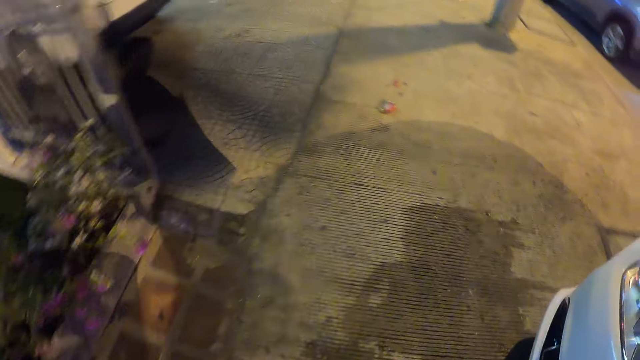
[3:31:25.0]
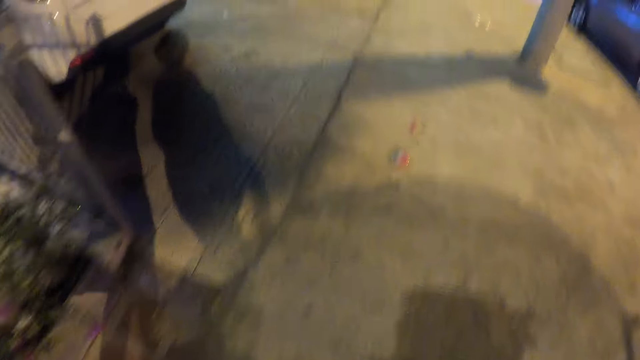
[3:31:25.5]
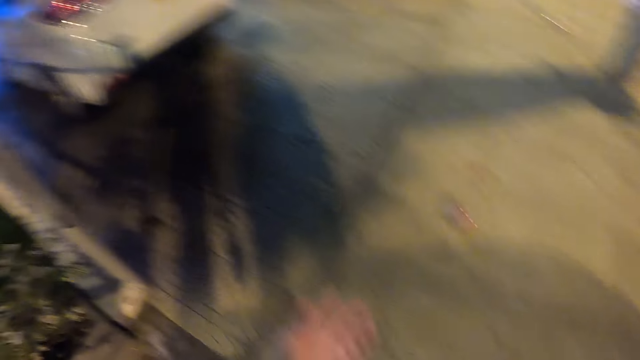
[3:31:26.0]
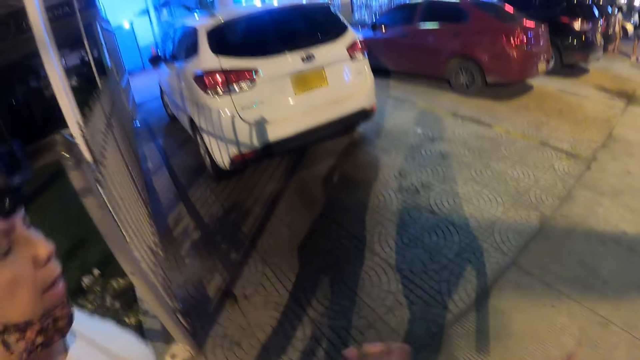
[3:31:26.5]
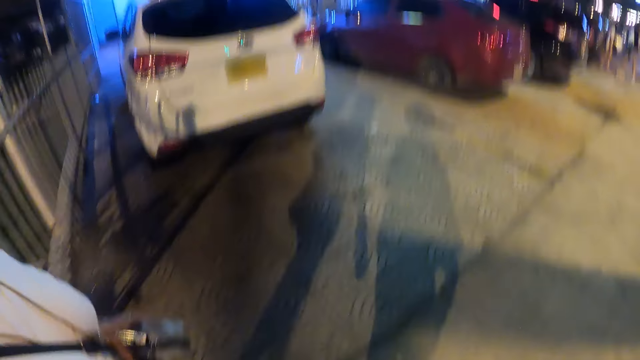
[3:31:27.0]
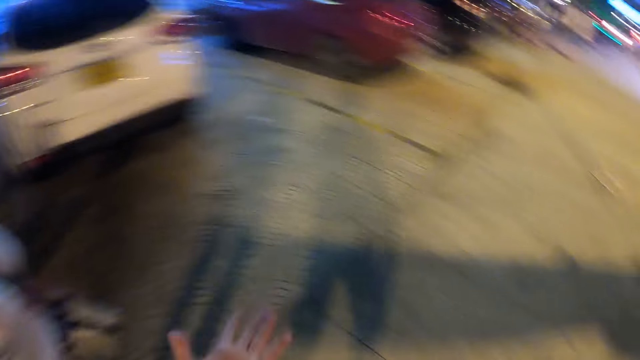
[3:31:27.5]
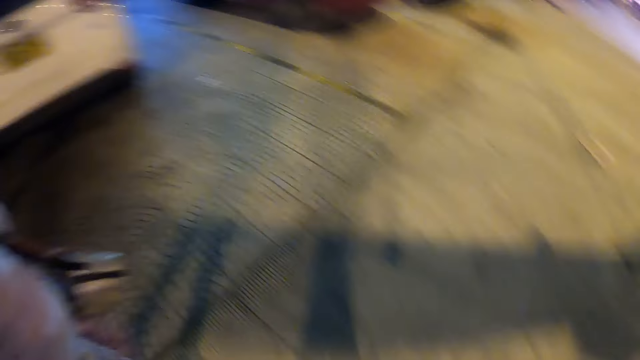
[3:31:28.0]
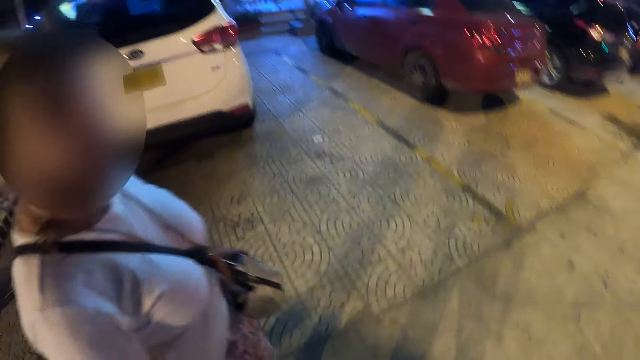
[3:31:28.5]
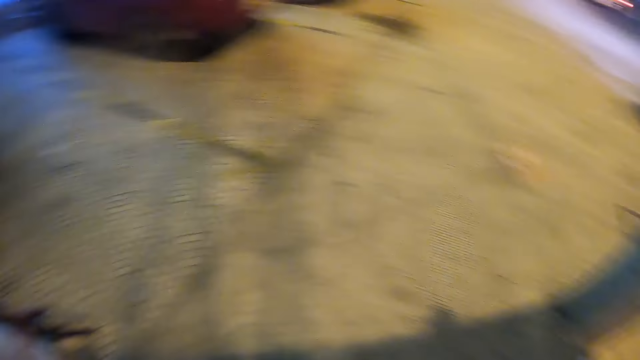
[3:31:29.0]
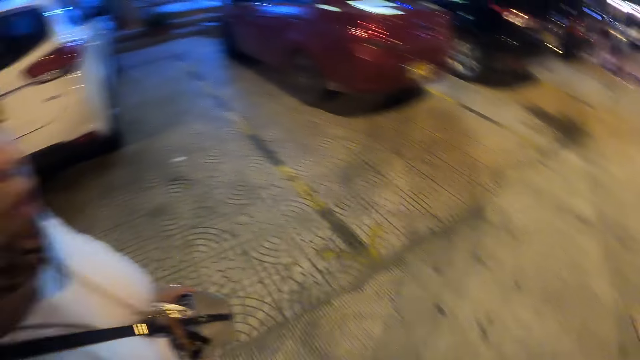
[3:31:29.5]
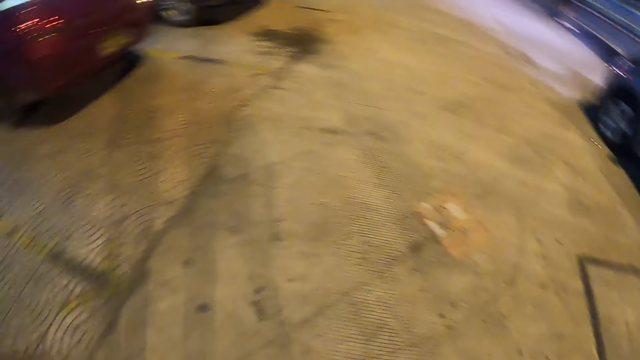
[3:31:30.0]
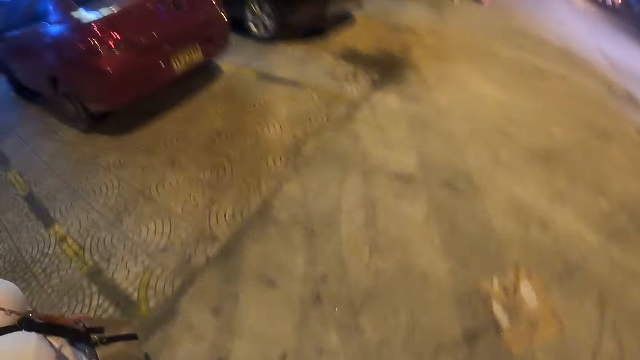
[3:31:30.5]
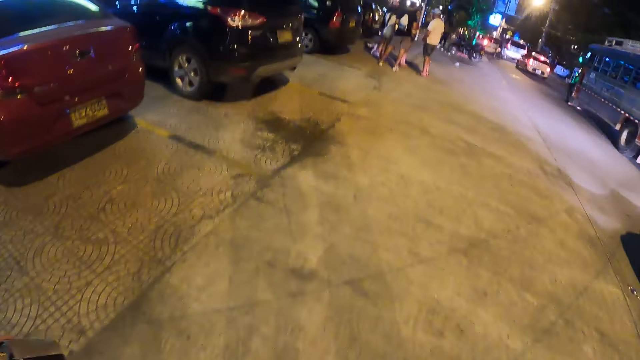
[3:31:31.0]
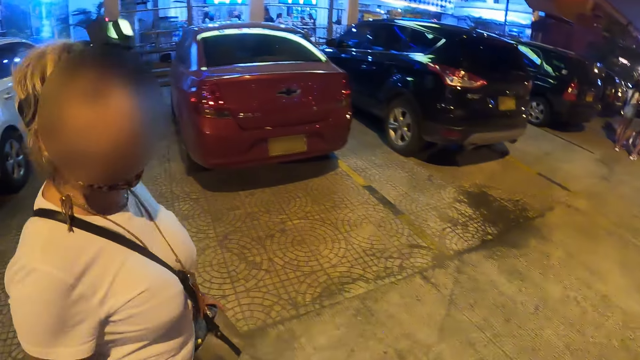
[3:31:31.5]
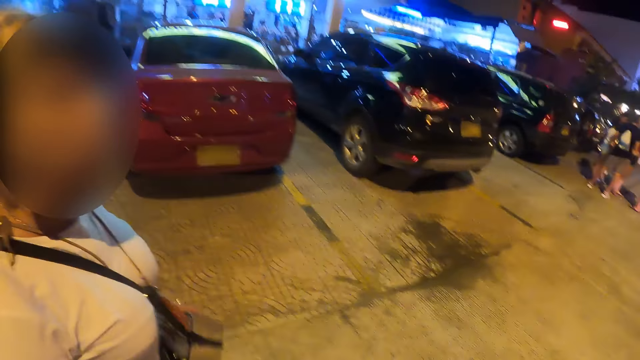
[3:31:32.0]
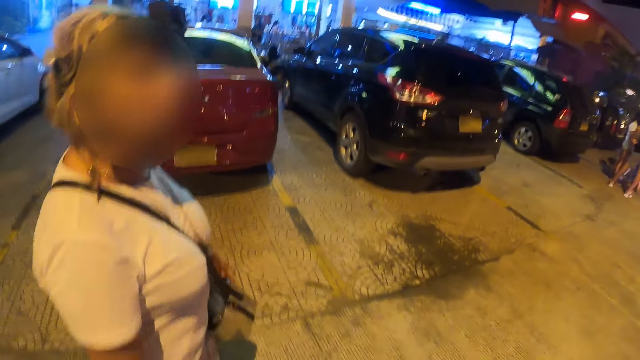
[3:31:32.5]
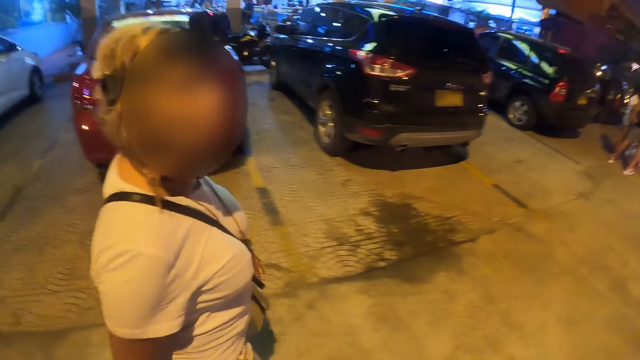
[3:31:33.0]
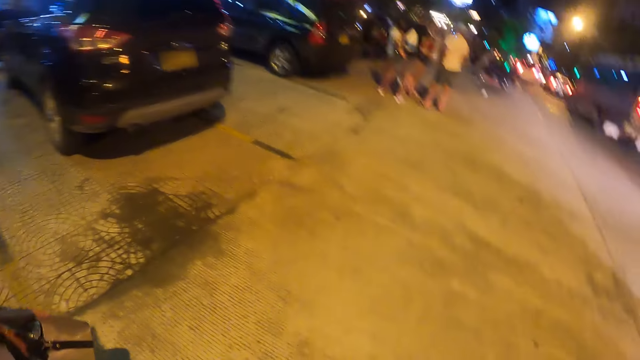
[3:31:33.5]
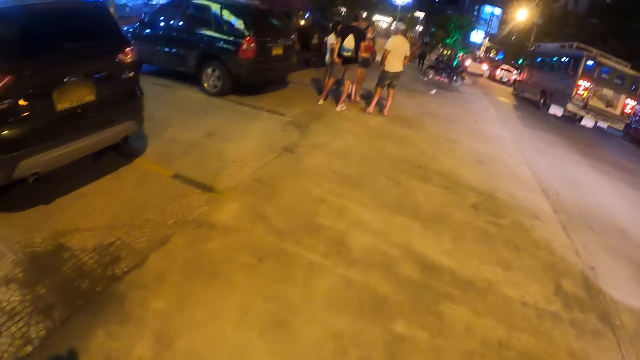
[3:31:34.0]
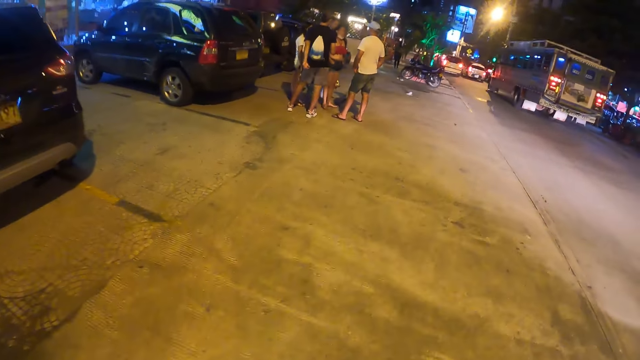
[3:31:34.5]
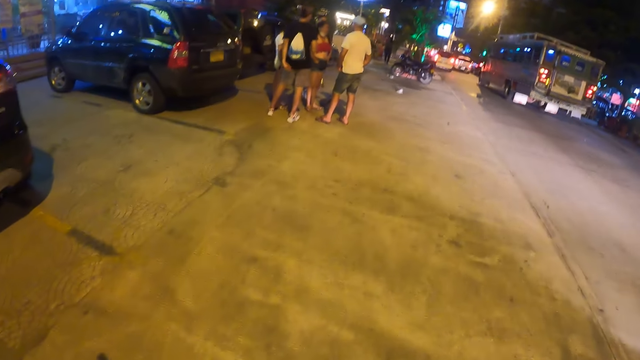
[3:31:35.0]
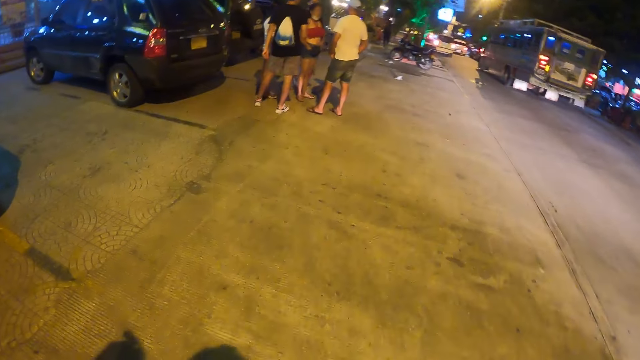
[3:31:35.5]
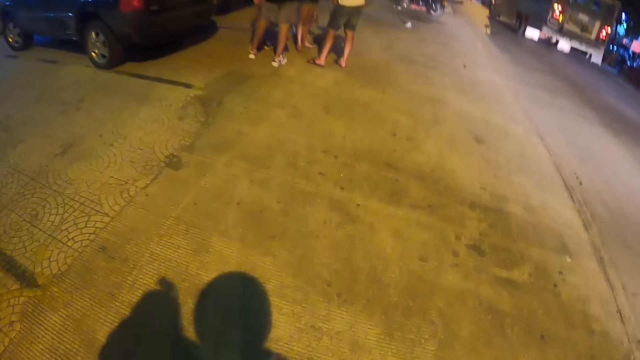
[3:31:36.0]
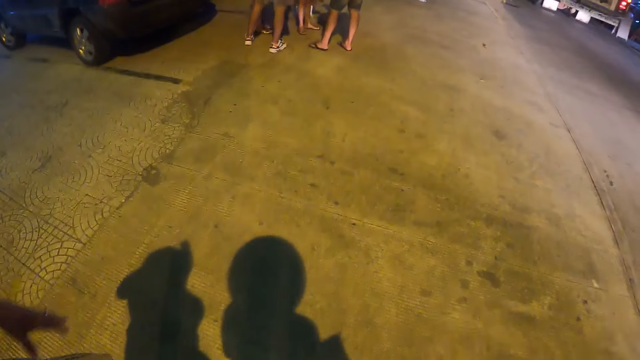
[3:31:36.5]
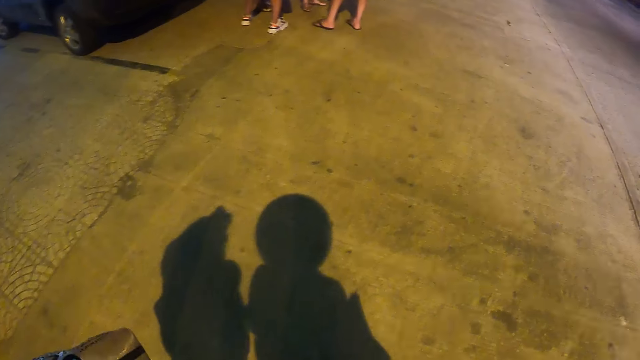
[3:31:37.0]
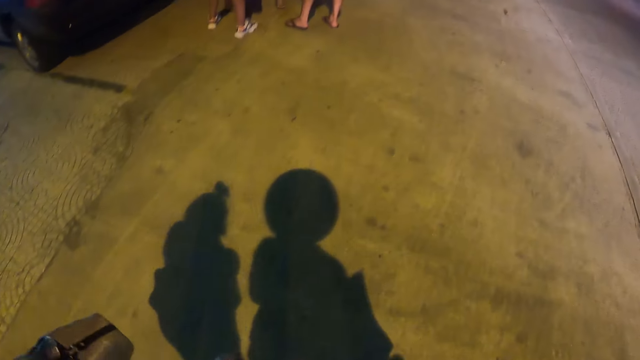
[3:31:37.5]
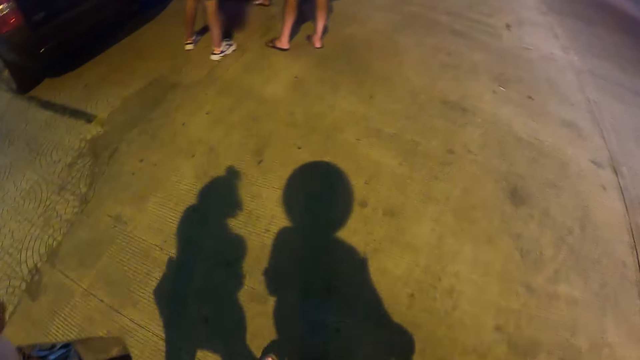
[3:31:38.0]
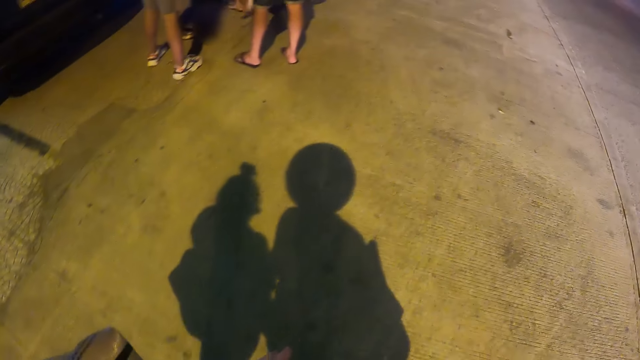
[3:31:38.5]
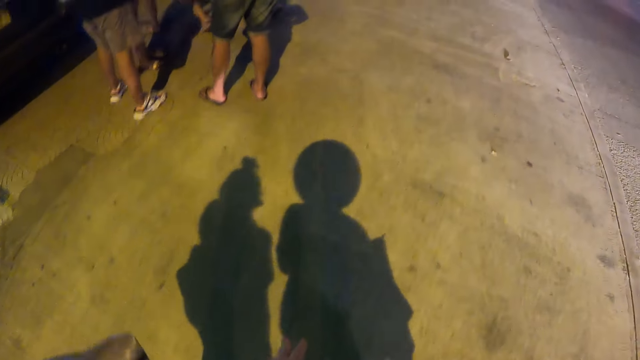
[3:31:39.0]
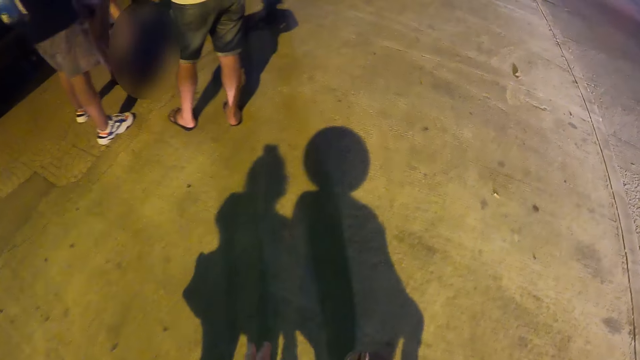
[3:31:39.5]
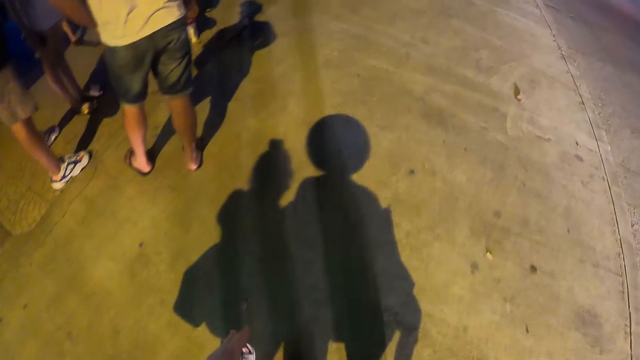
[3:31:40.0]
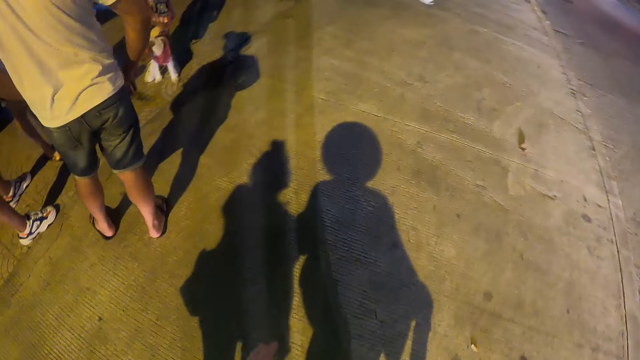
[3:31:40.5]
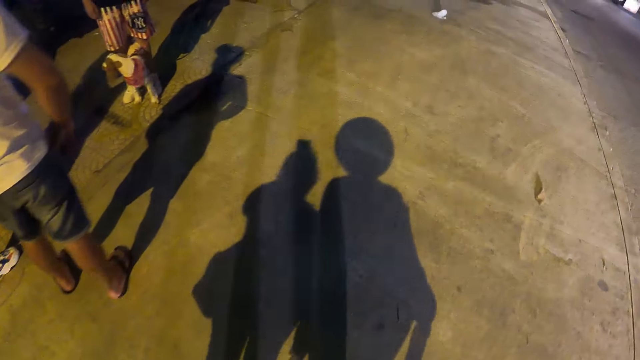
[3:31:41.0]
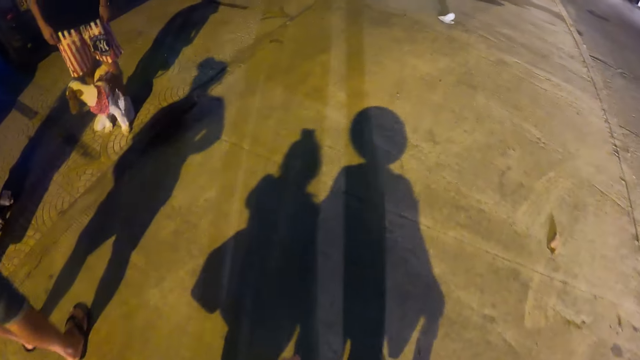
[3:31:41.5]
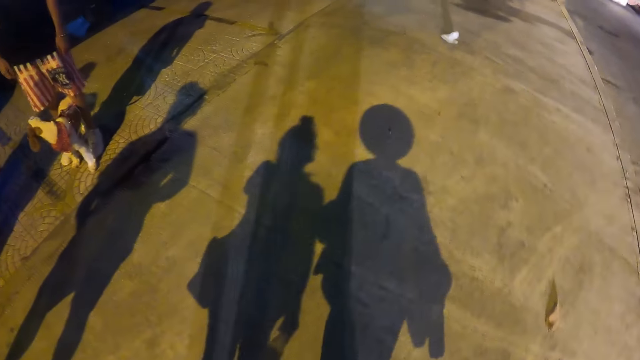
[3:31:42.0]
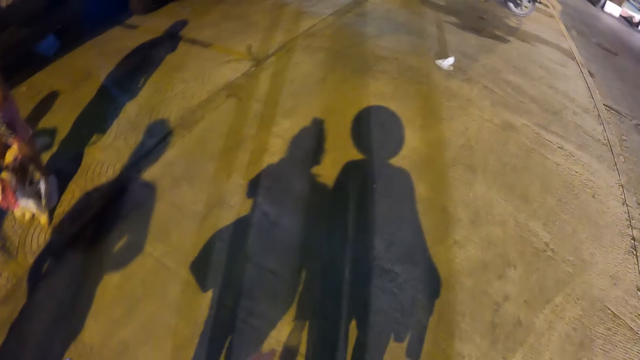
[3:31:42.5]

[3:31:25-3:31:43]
The camera wearer looks around. They interact with a person, and walk on the street.

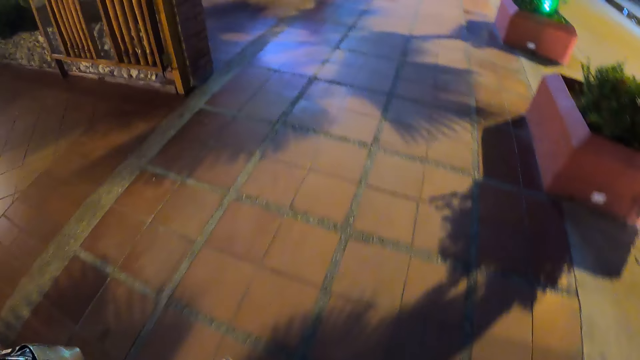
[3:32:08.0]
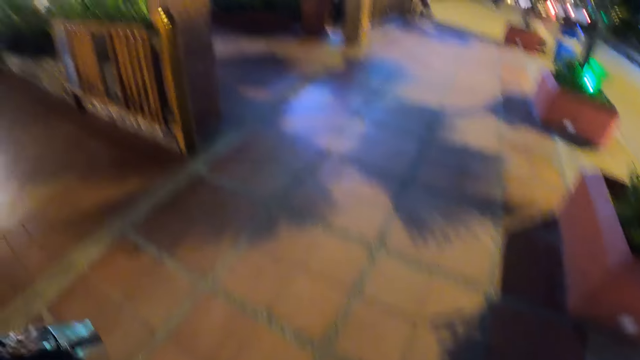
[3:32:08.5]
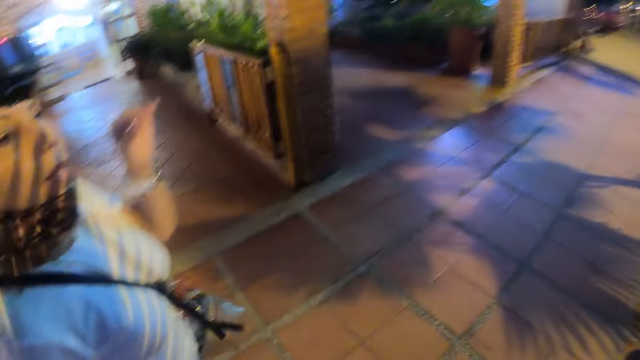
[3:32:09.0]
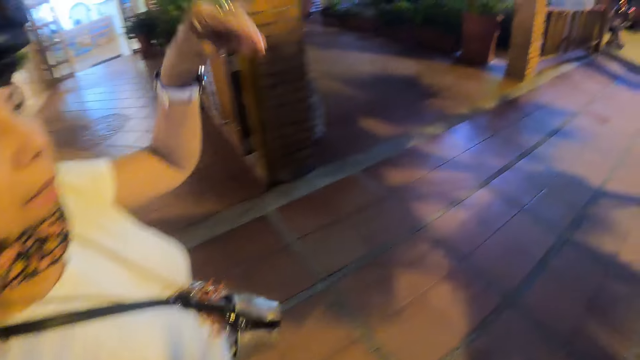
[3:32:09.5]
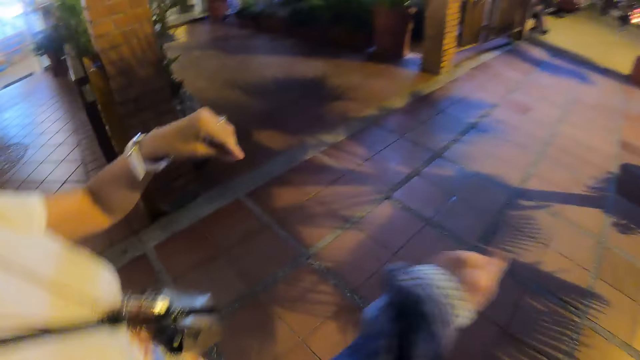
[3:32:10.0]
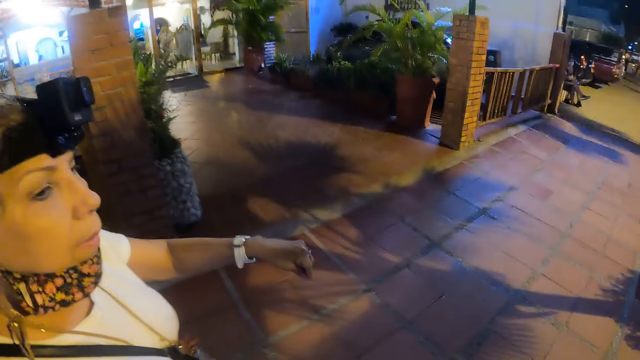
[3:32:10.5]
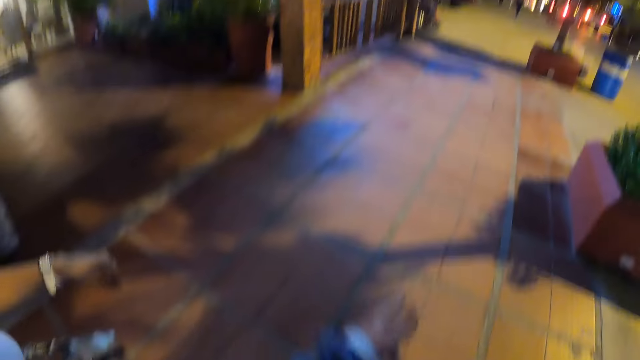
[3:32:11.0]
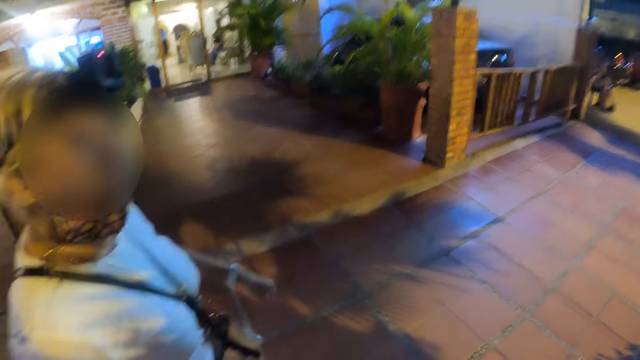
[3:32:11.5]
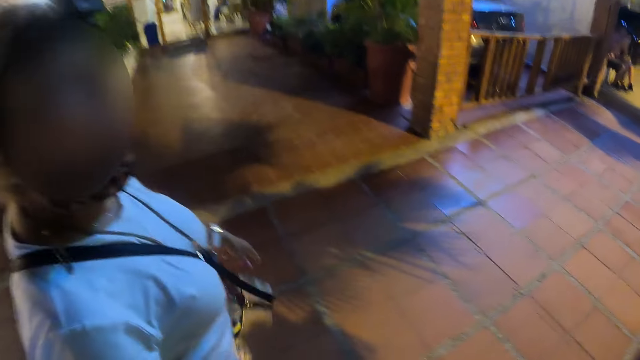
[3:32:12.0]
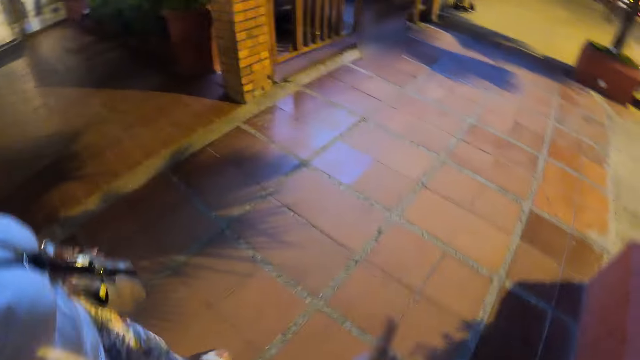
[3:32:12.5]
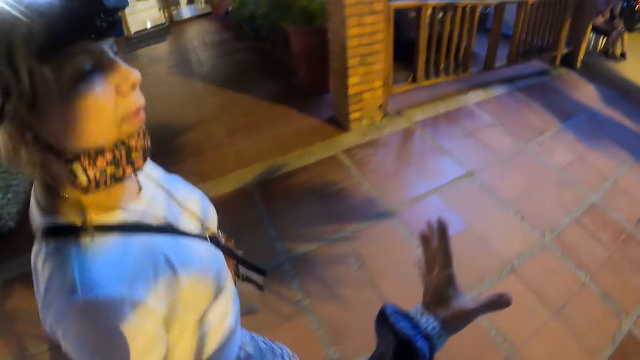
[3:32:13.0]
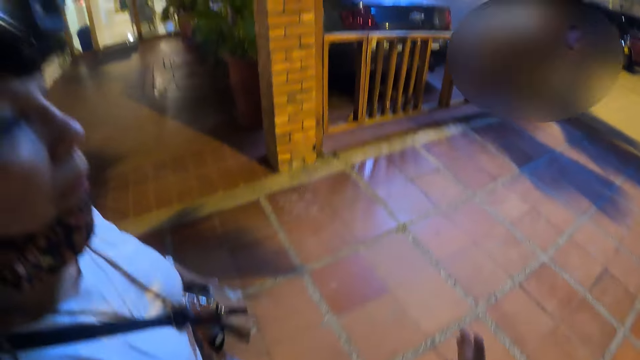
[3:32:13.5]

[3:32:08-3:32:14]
A person raises her hand. The camera wearer converses with the person.
